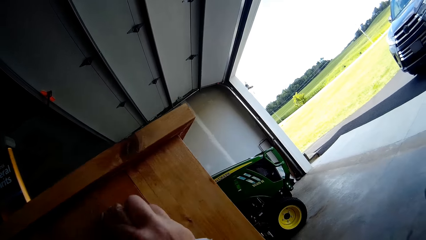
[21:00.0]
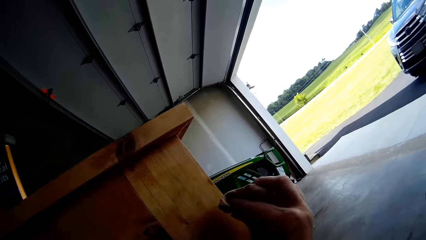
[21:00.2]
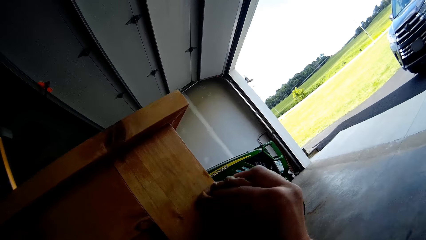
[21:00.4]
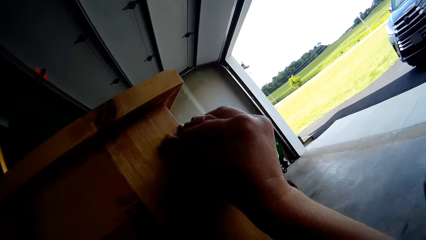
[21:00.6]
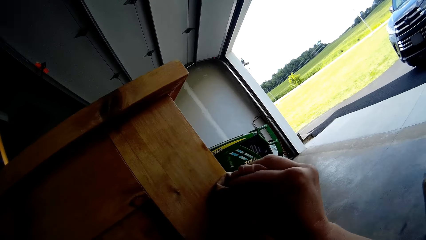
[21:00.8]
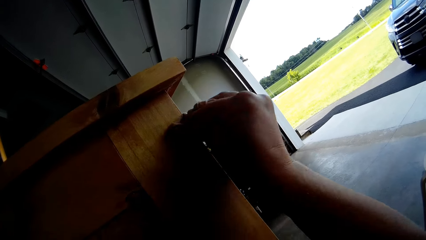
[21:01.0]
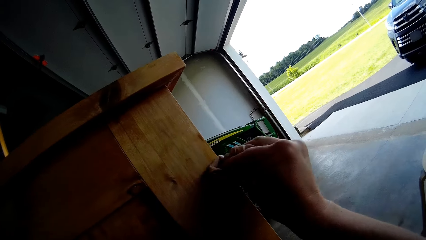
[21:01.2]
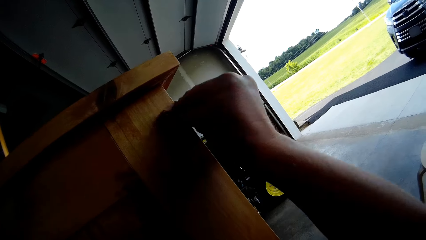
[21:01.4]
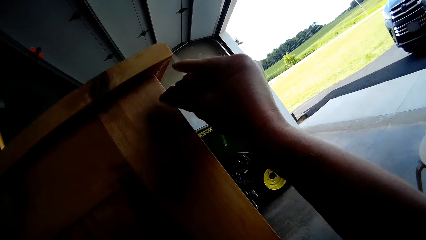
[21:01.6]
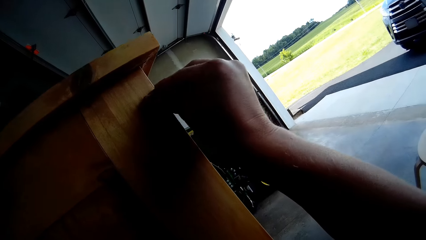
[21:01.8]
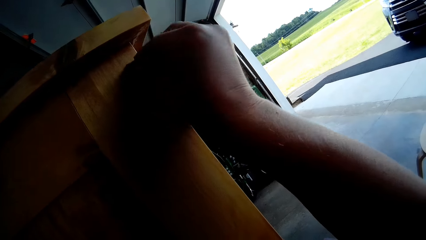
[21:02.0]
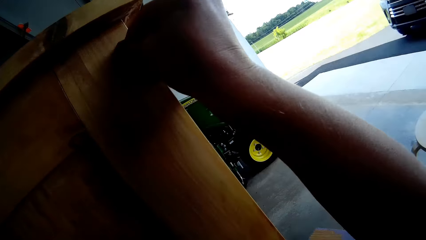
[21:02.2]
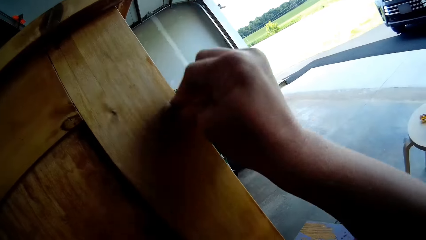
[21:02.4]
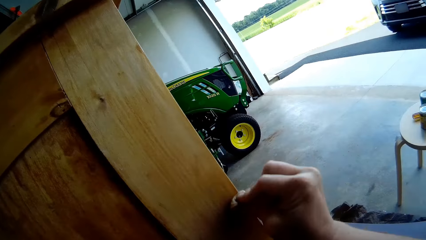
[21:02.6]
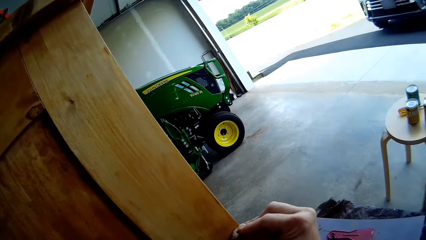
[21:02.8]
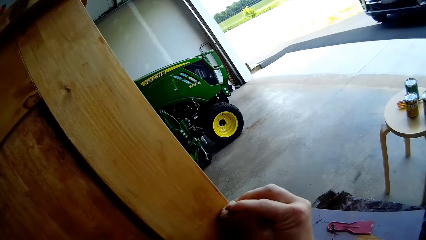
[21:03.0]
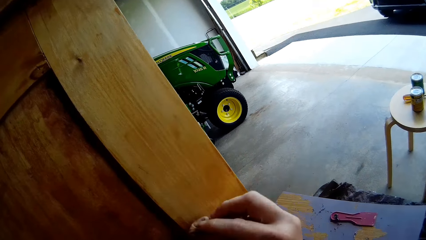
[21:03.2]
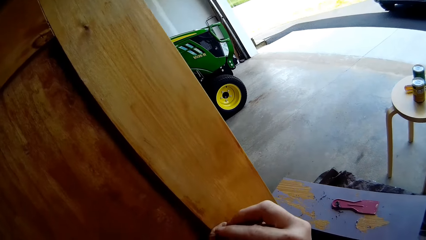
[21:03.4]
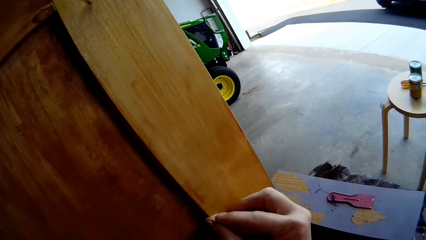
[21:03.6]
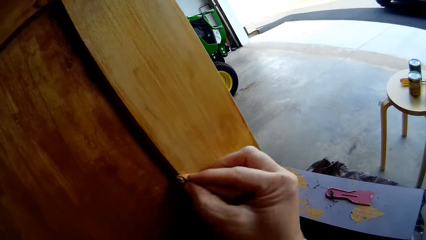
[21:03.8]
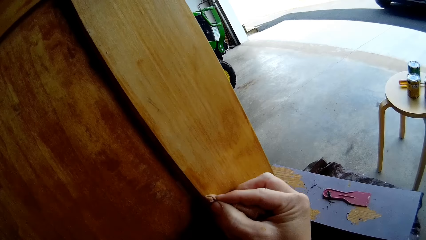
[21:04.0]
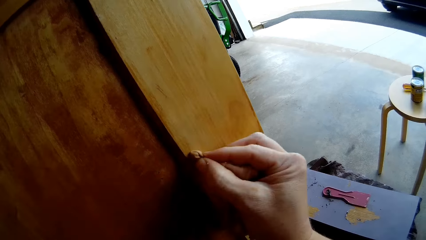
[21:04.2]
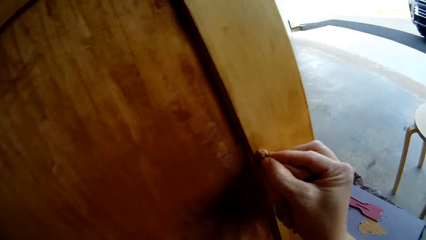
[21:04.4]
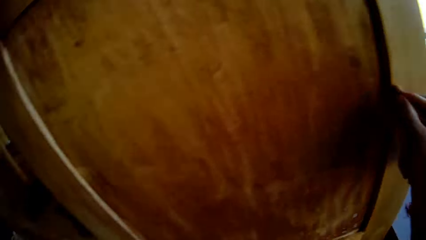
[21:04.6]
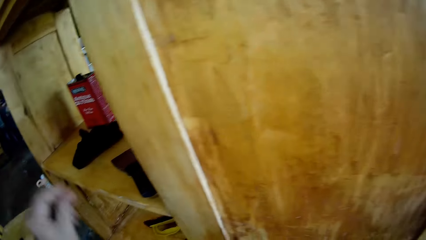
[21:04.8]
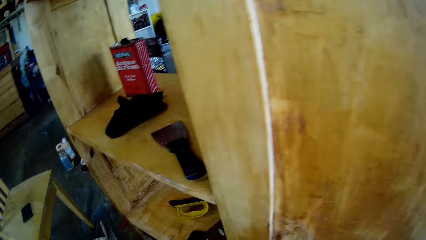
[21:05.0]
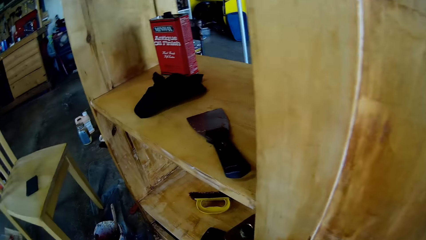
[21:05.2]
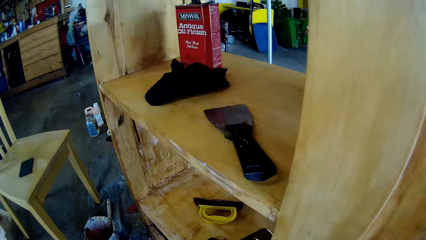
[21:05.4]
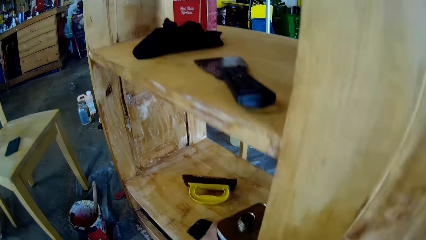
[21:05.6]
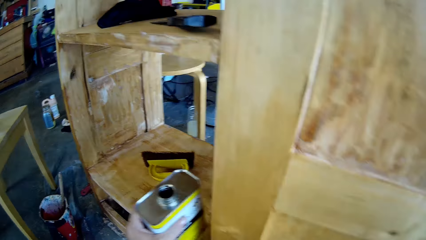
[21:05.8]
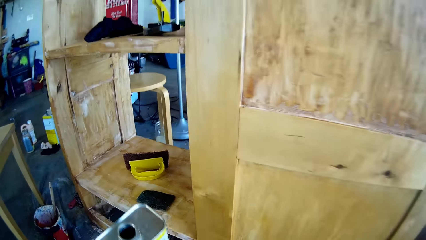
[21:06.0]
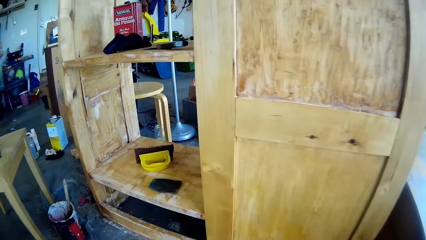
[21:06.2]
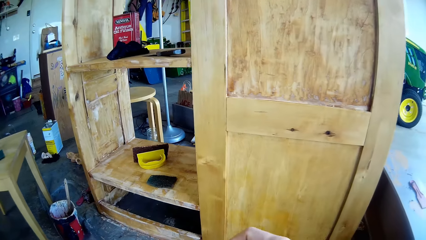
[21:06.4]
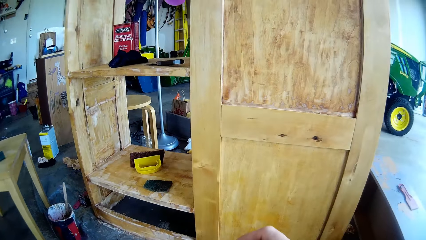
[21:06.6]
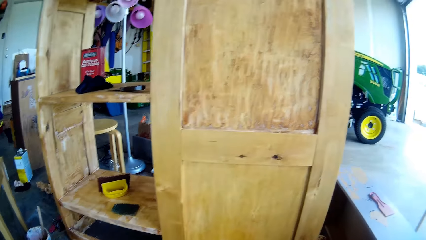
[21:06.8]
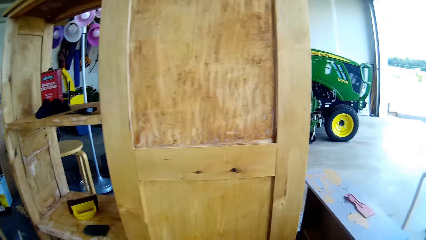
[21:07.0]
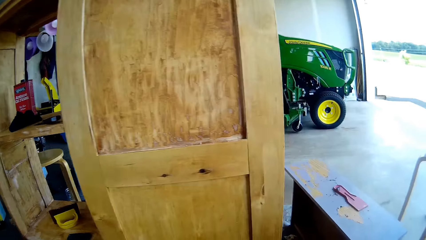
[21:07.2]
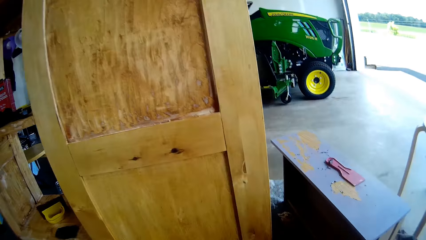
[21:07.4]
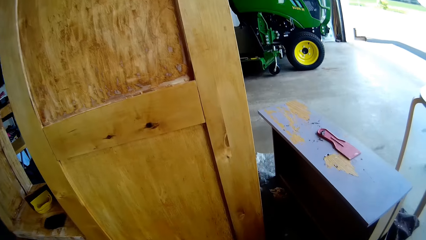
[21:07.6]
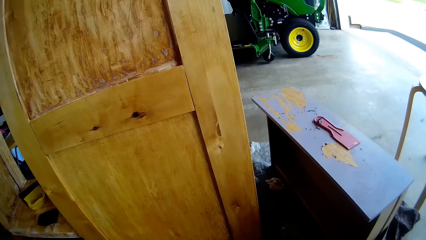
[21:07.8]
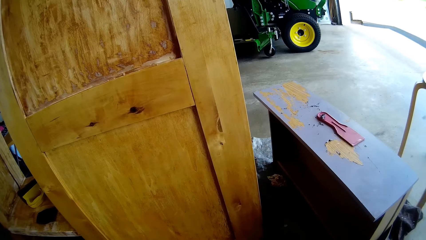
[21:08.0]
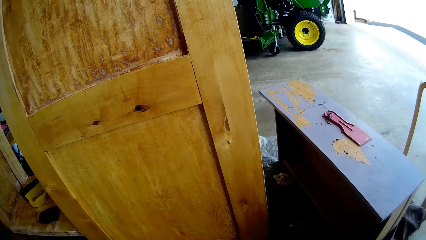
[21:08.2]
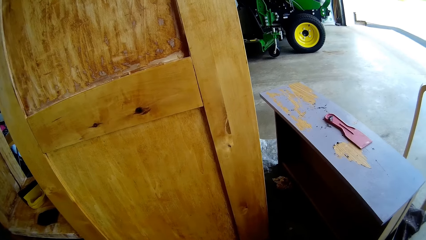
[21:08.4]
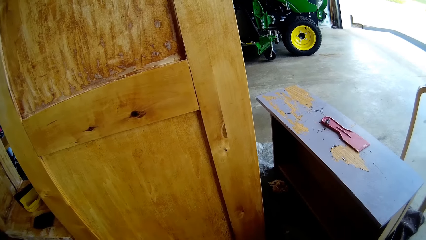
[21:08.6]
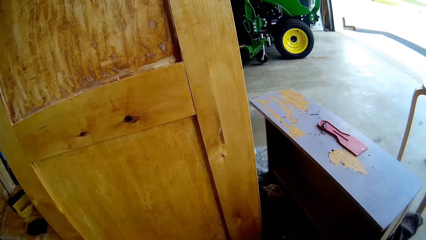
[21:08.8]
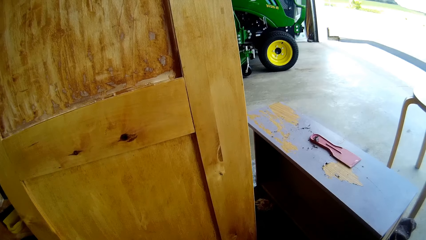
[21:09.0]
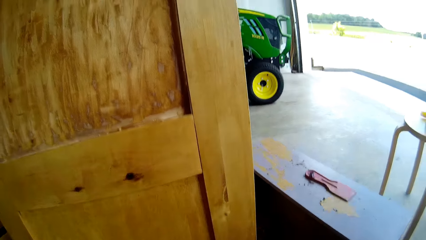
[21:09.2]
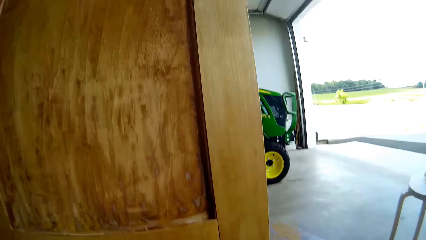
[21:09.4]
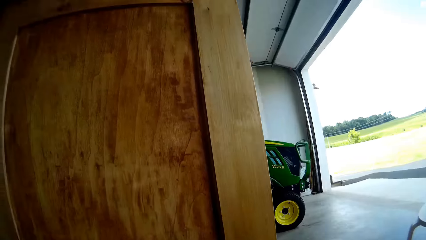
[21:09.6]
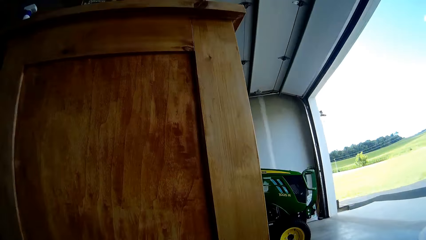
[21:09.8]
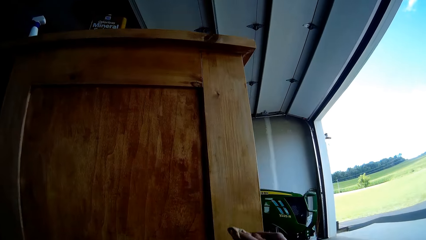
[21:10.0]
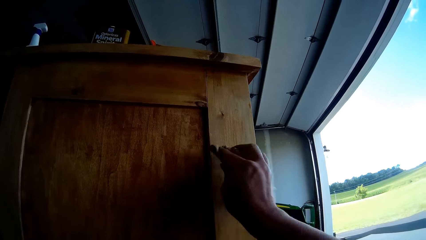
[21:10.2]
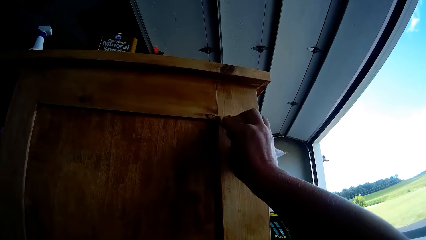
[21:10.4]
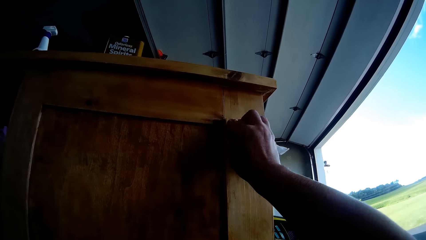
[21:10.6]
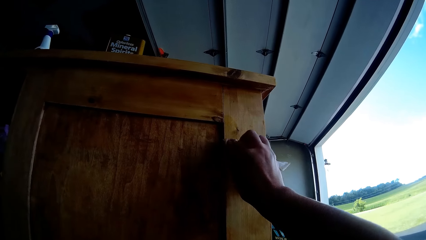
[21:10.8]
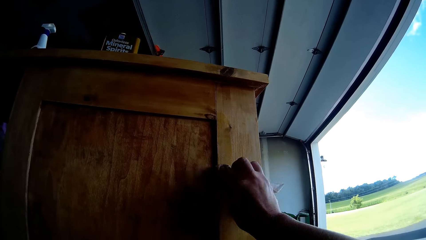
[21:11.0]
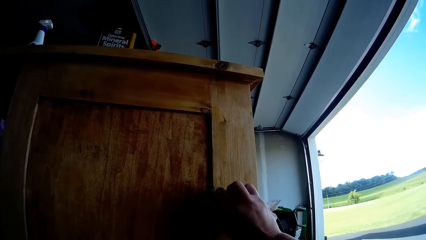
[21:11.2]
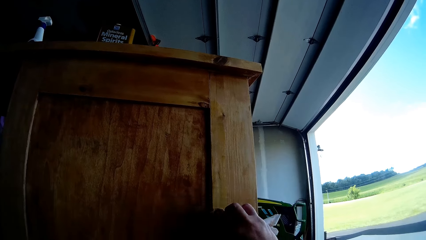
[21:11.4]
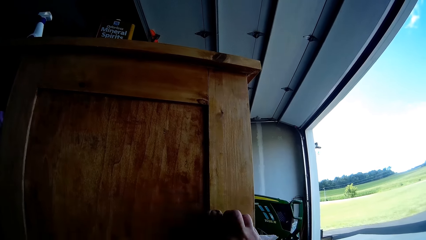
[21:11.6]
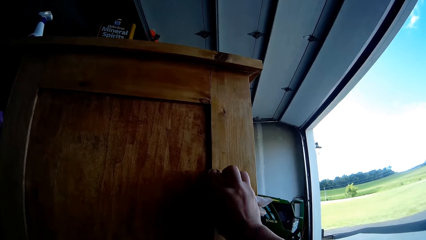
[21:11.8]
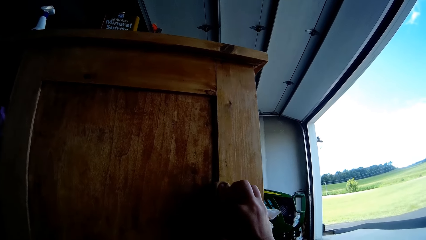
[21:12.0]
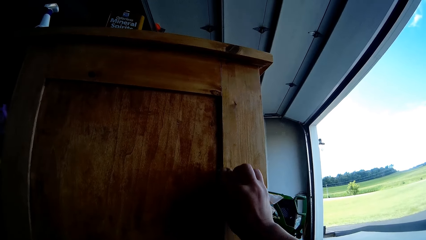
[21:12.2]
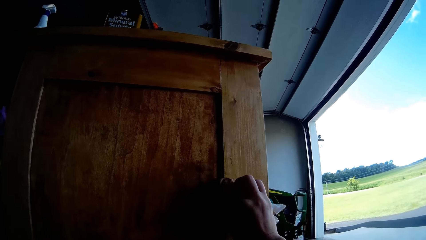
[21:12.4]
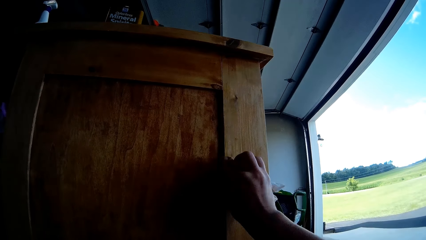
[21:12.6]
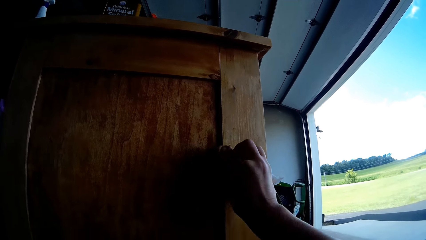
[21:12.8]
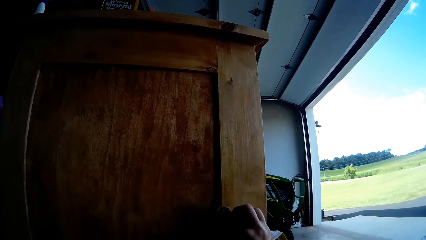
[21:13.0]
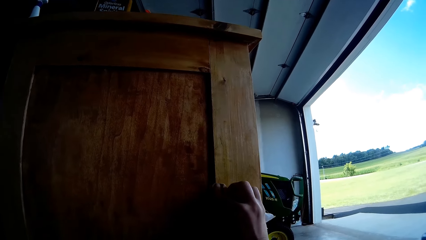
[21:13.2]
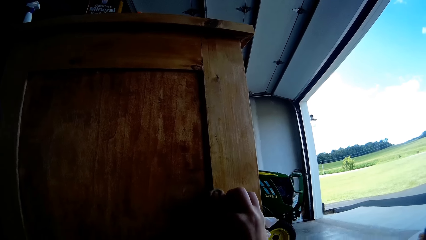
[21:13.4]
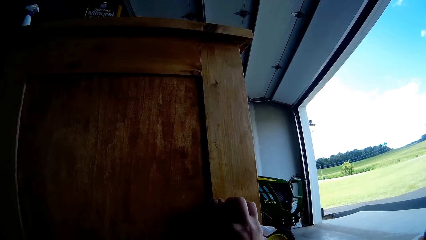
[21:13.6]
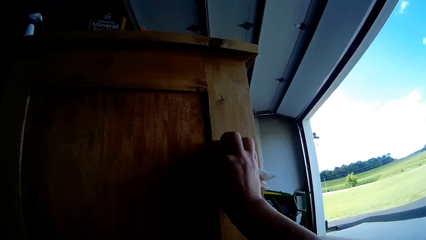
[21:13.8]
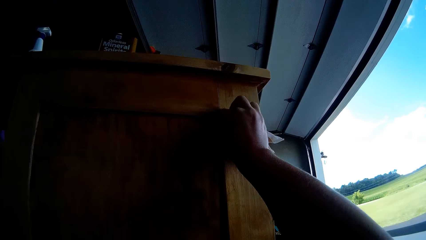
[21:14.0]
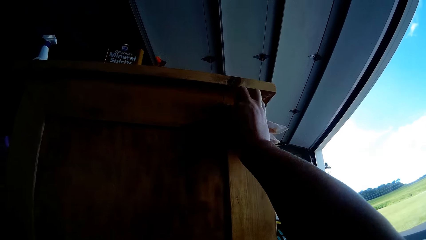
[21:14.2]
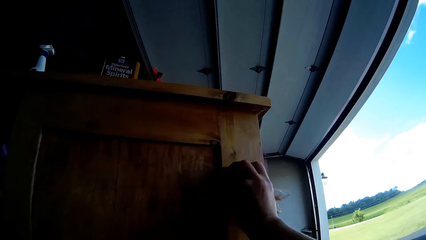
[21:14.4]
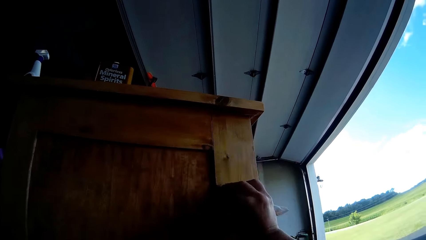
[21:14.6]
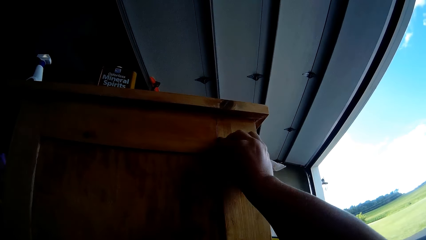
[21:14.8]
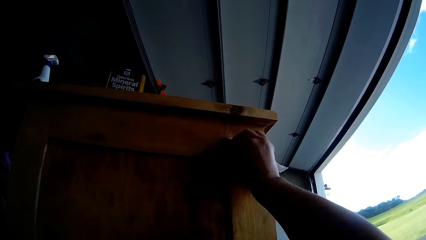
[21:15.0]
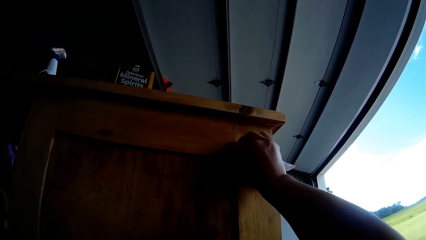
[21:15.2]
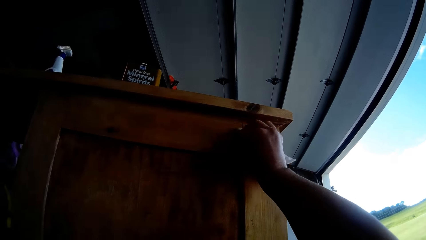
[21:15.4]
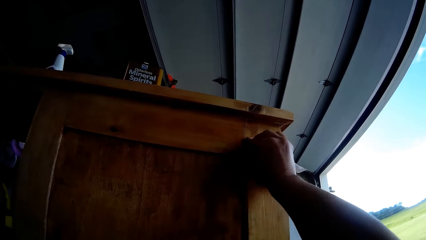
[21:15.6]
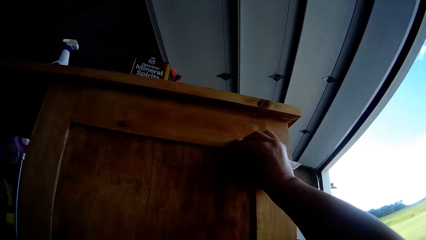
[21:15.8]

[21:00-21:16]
The camera wearer takes the tin of mineral spirits from the cupboard shelf. They wipe the cupboard with the cloth.
